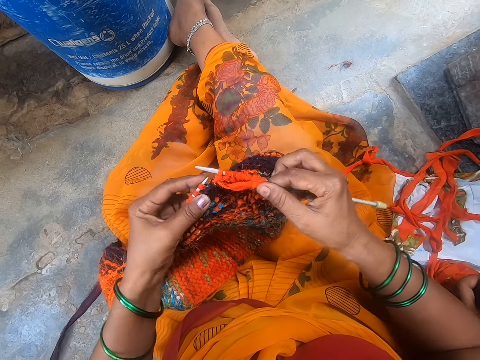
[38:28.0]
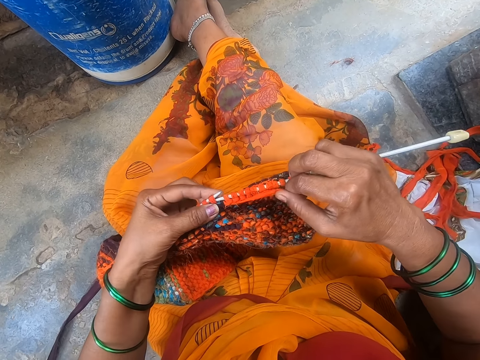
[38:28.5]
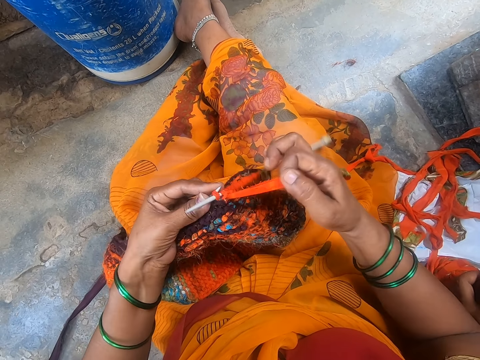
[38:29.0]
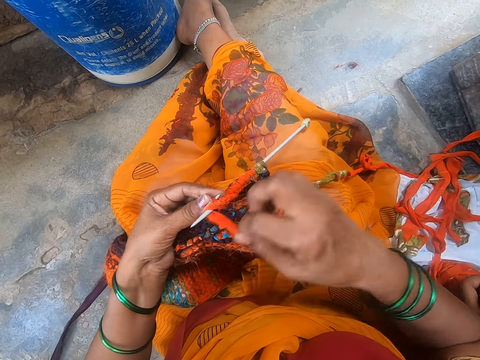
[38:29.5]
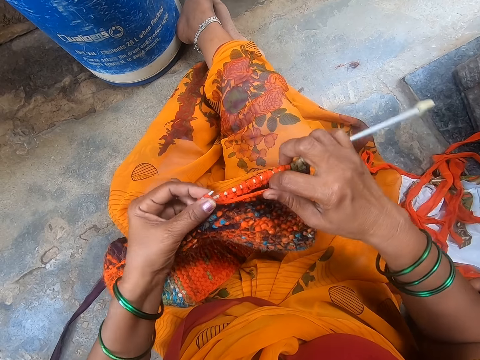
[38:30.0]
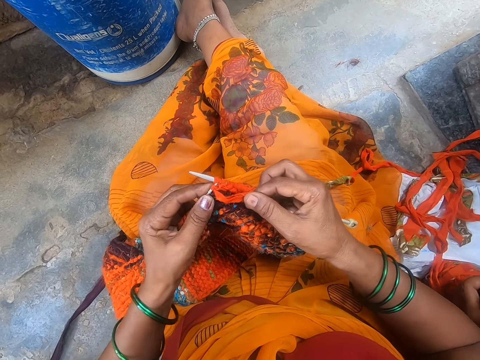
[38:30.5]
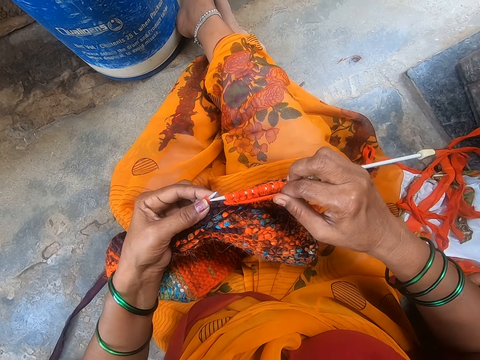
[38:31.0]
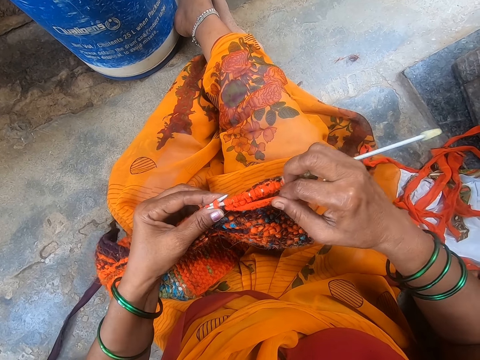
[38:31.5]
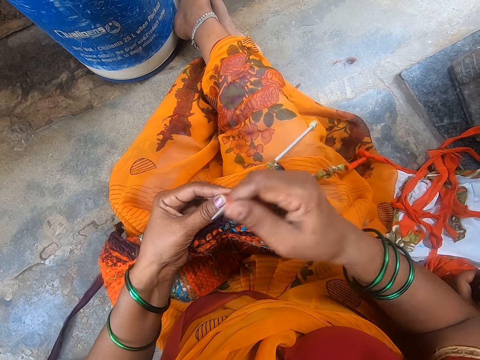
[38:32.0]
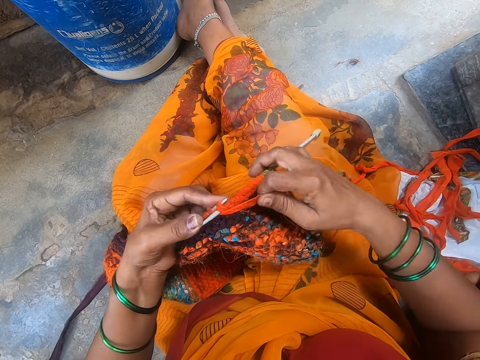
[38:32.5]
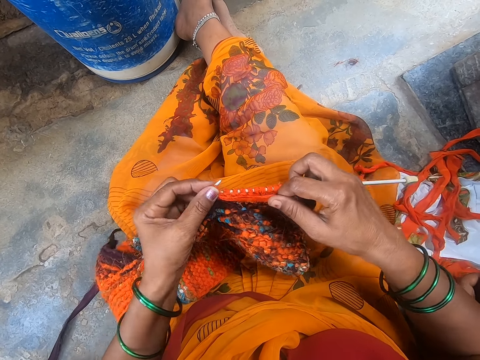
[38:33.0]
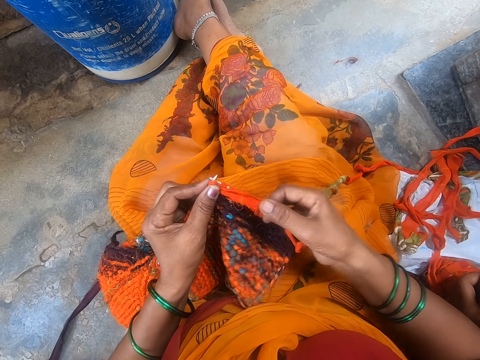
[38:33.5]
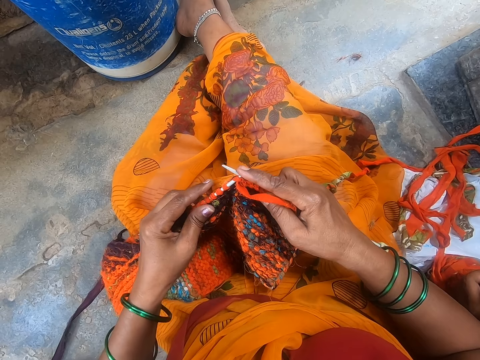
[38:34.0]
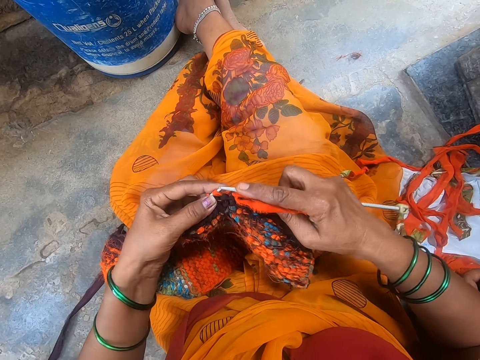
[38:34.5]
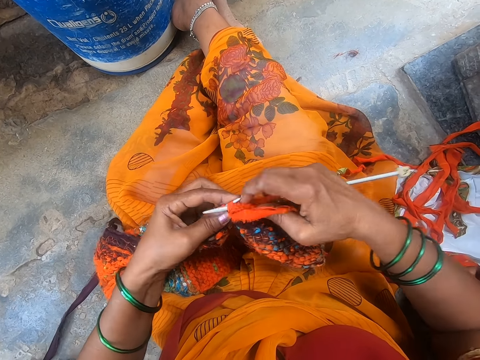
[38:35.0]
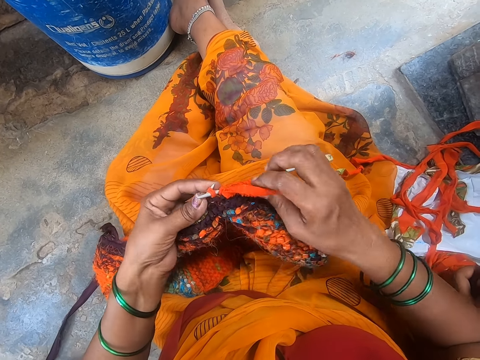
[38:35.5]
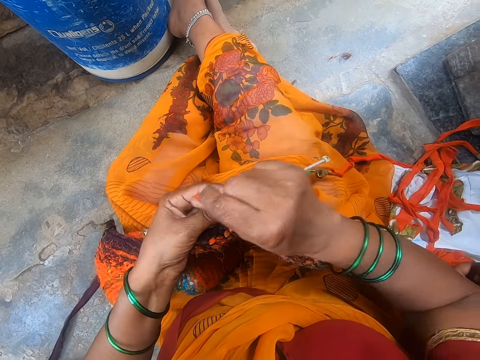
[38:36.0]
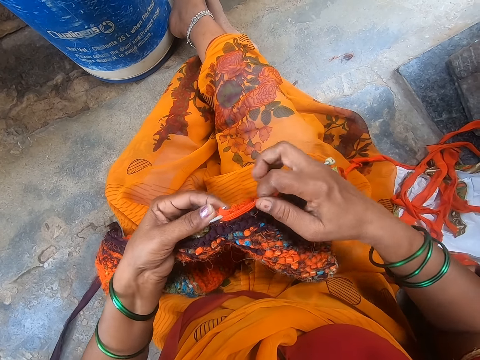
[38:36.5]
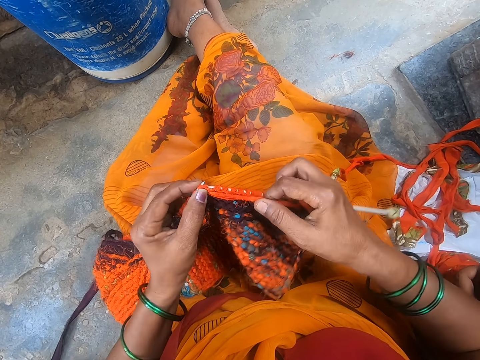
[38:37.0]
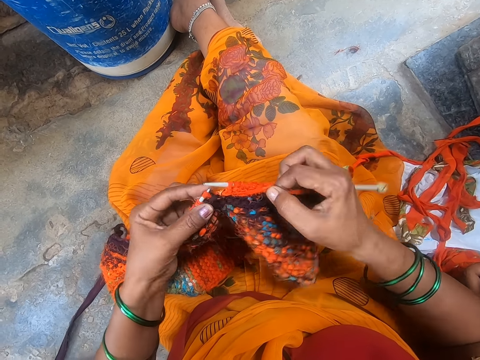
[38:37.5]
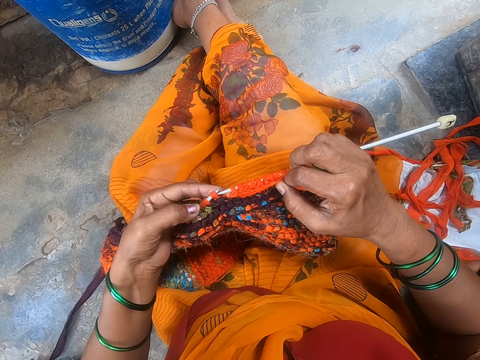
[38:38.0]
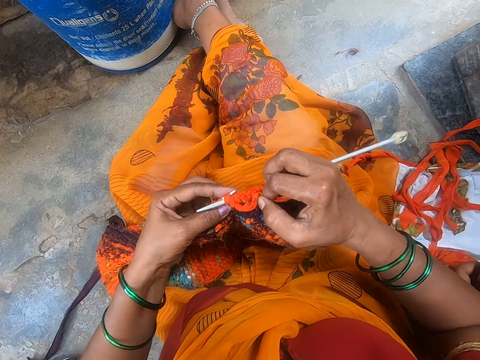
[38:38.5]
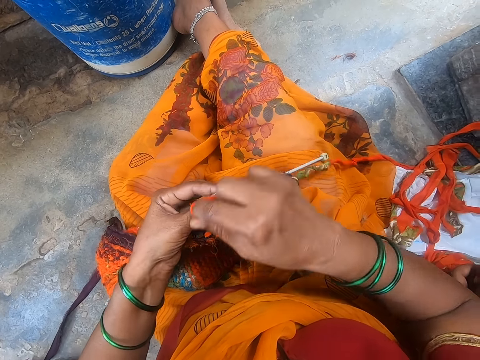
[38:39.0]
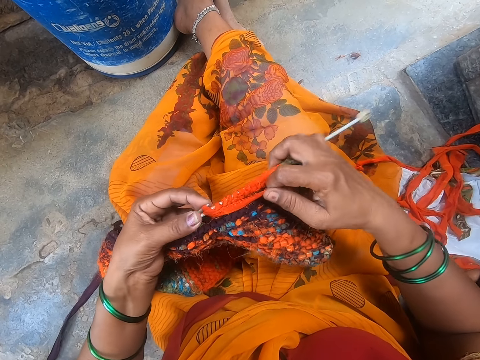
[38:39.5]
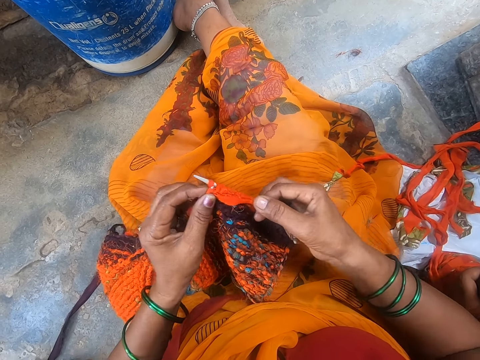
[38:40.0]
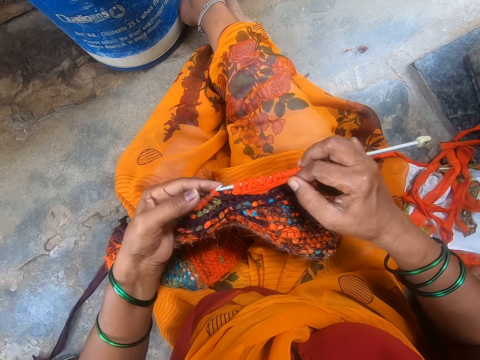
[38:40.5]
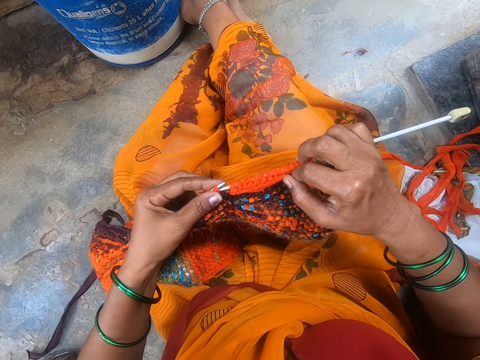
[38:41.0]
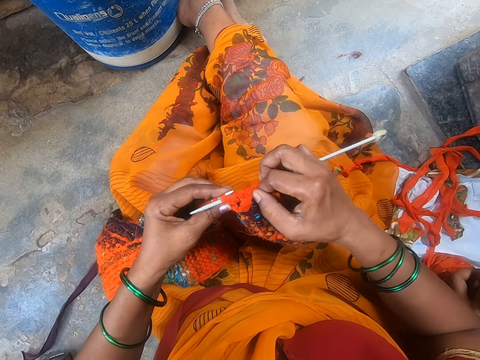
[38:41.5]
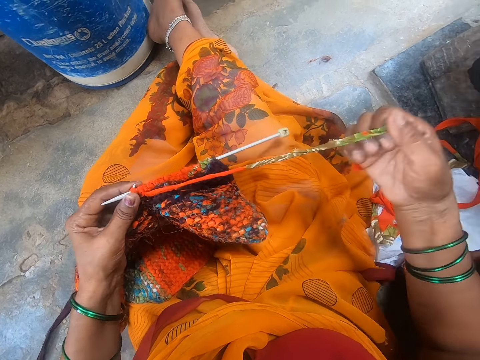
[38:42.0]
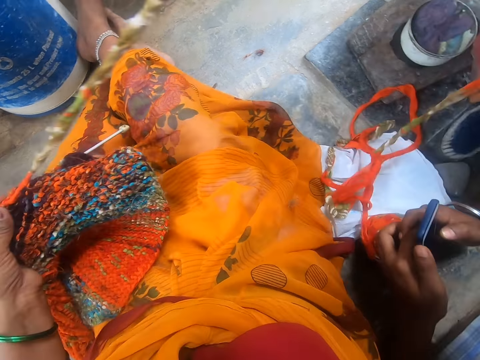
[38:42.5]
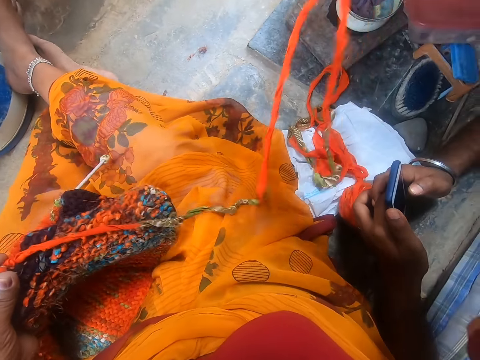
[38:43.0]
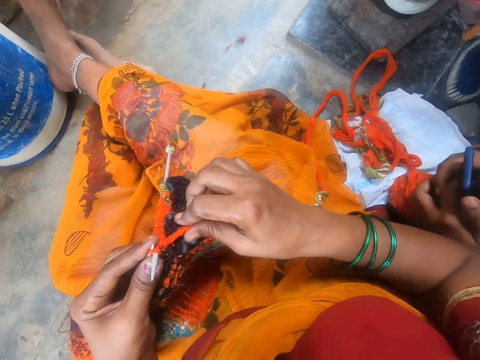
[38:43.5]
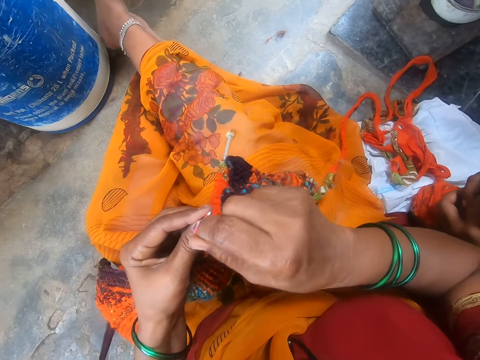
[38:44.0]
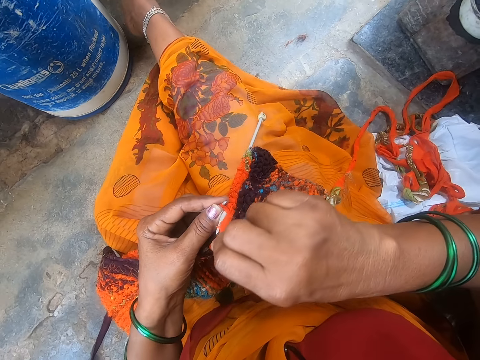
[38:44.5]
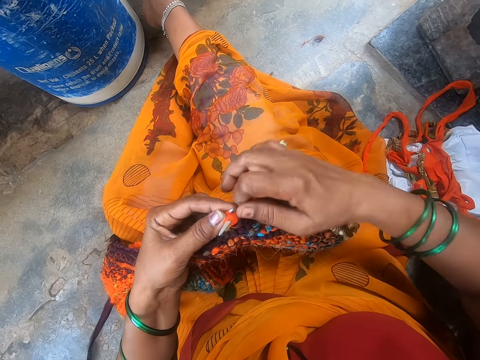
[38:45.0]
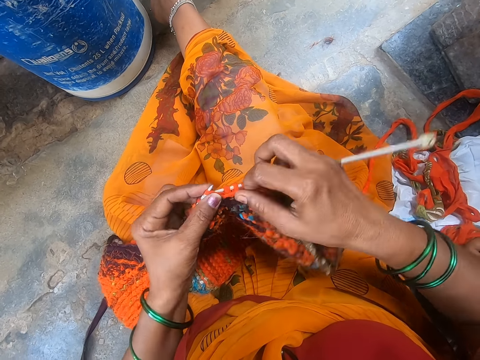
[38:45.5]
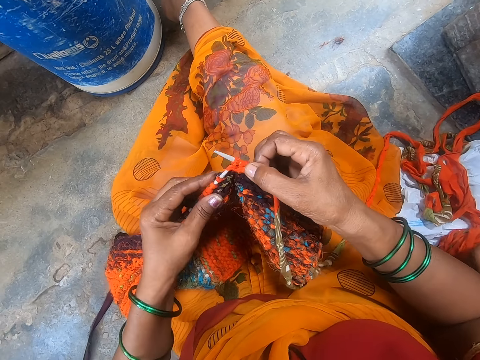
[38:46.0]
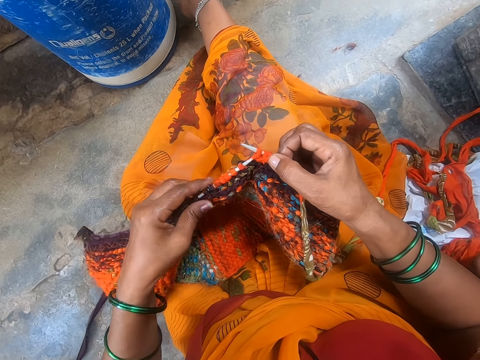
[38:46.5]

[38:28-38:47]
The camera wearer touches the thread. She touches the crochet. She touches the thread. She touches the crochet. She stretches the thread with her hand. She raises her hand up. She touches the thread. She knits a cloth with a knitting needle.

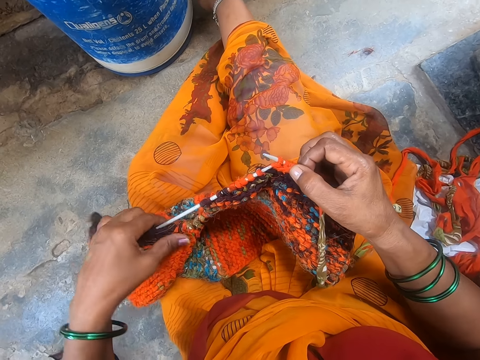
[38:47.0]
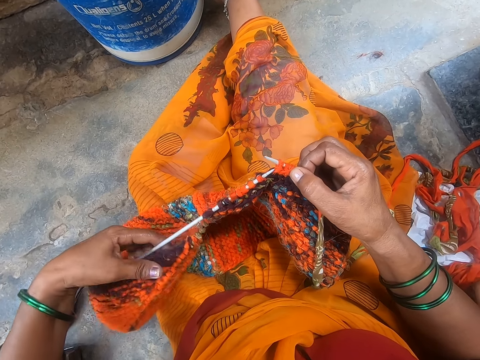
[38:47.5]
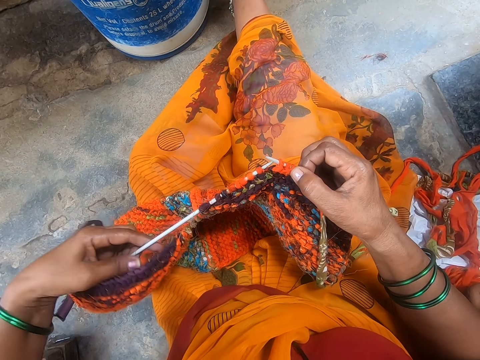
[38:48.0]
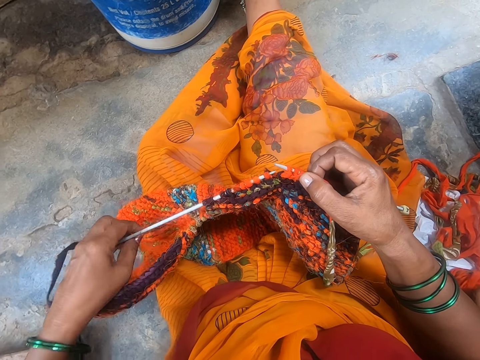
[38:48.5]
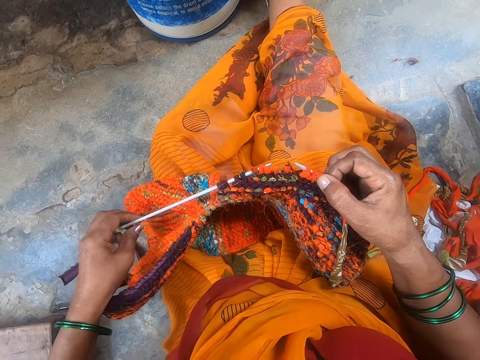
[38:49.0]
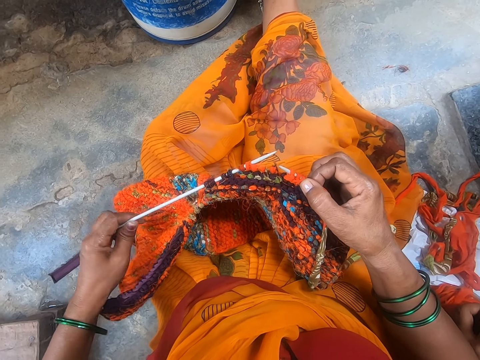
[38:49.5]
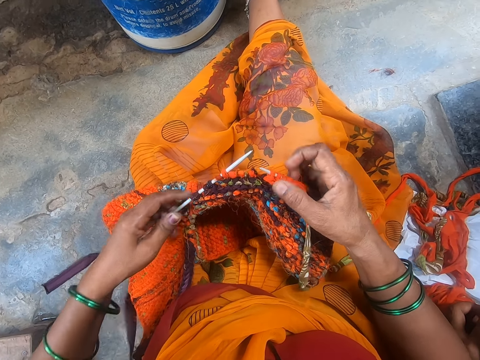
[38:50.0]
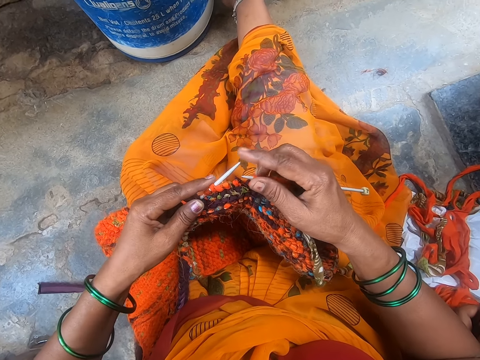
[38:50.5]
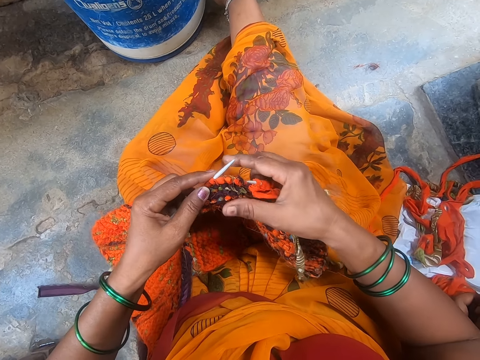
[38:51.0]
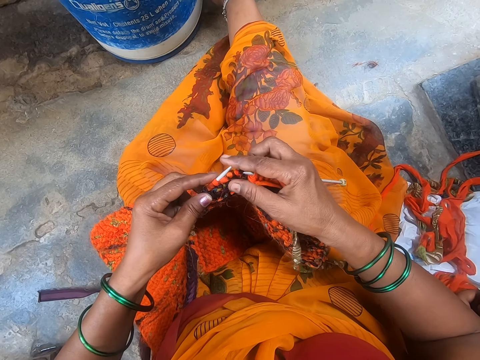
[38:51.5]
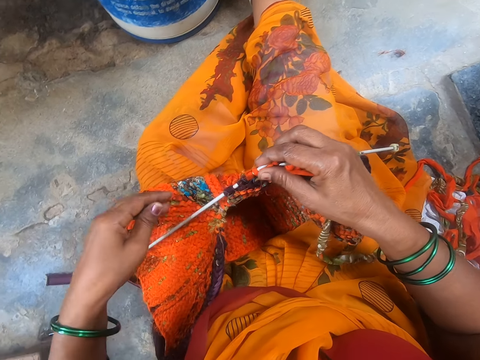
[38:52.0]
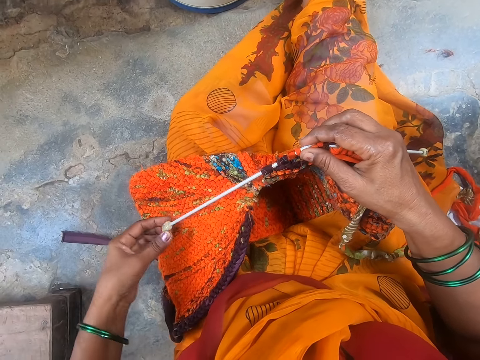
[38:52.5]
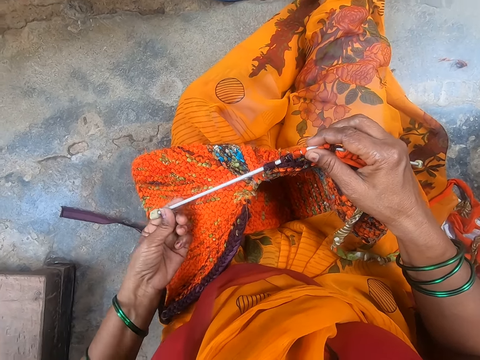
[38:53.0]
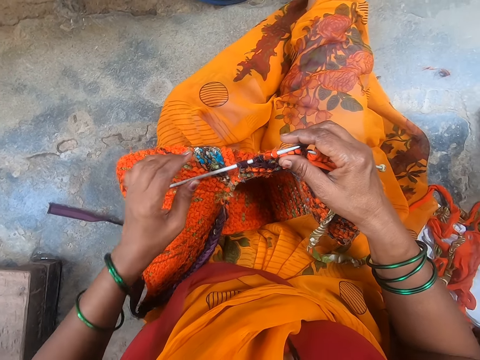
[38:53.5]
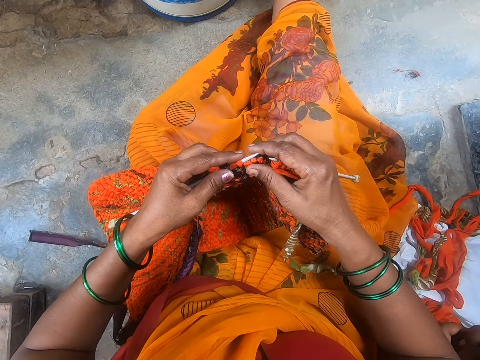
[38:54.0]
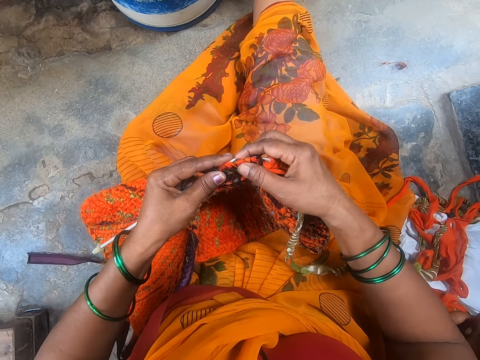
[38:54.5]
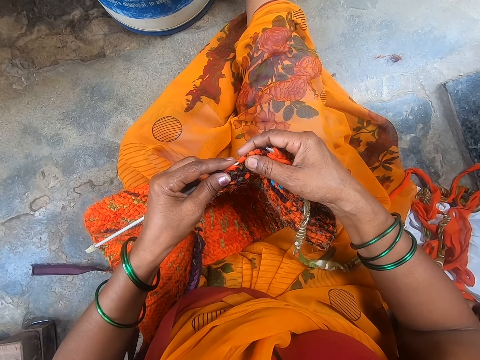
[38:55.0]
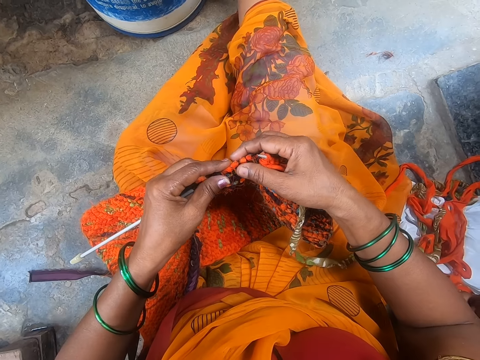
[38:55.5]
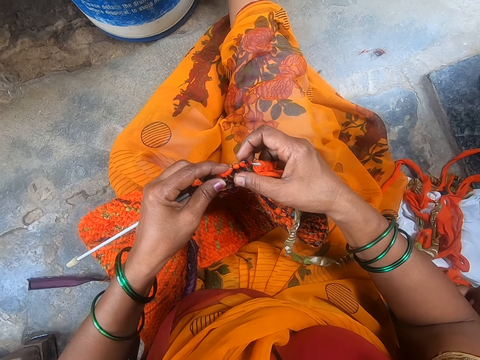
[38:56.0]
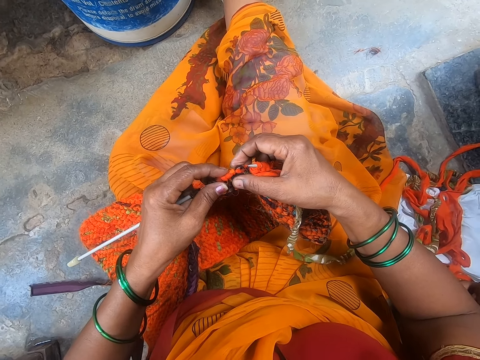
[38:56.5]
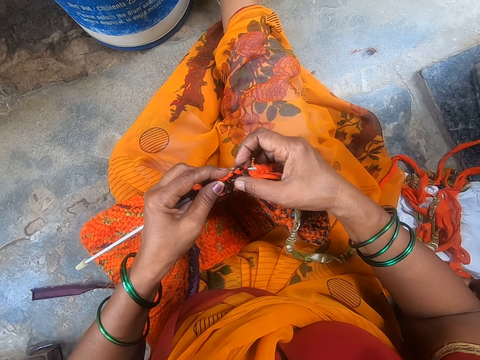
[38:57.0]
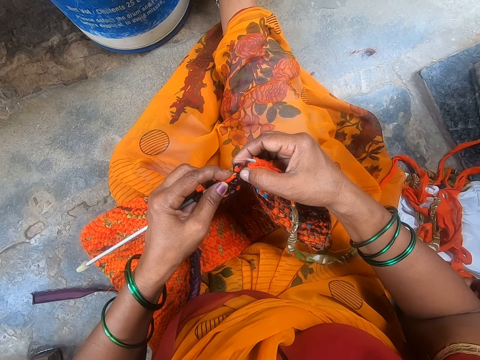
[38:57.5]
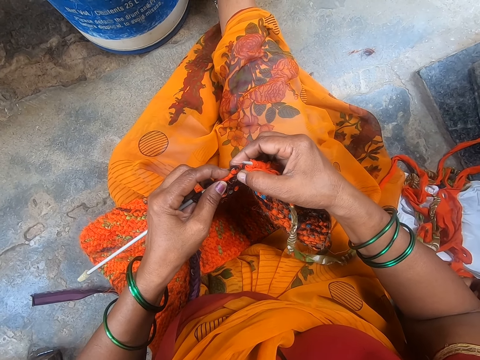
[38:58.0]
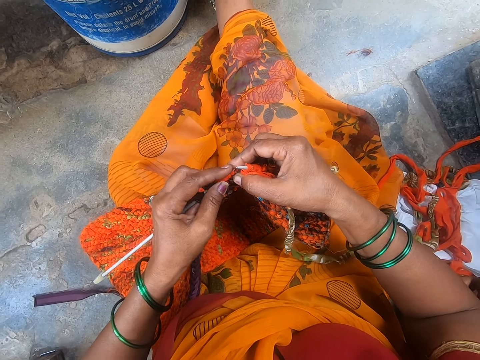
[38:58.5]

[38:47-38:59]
The camera wearer touches the crochet.
